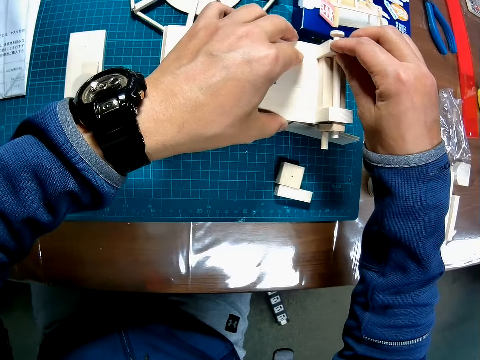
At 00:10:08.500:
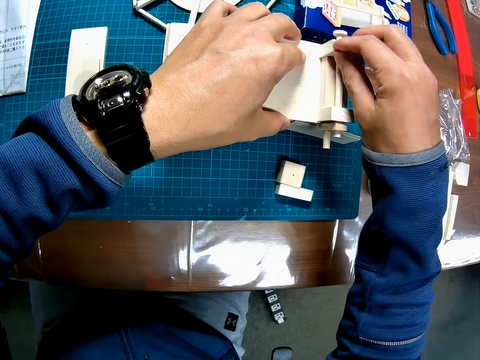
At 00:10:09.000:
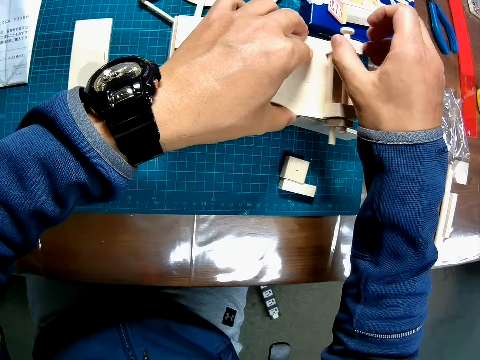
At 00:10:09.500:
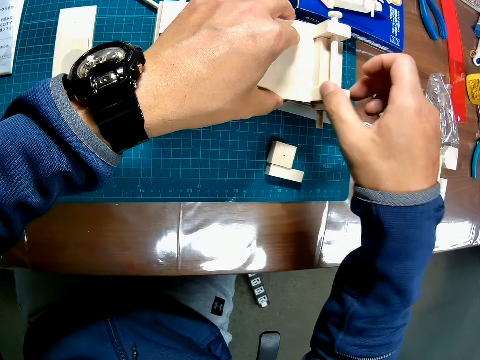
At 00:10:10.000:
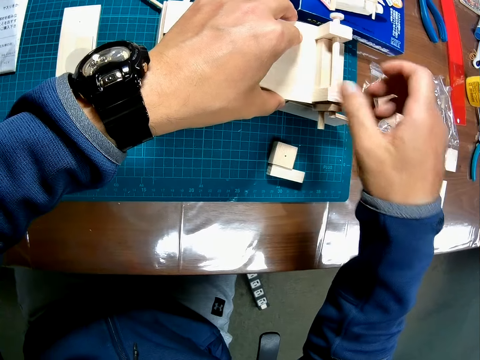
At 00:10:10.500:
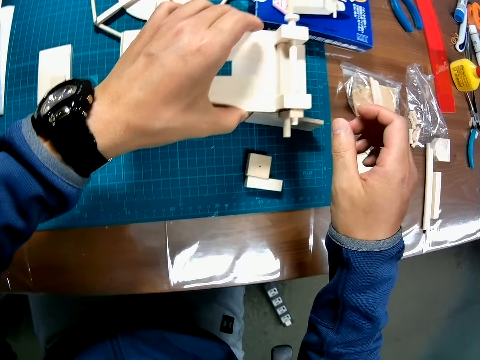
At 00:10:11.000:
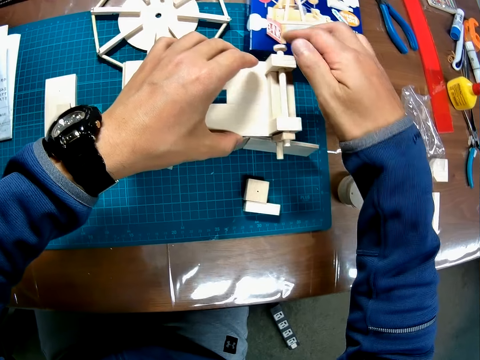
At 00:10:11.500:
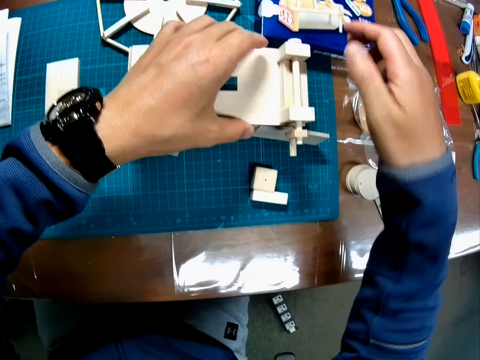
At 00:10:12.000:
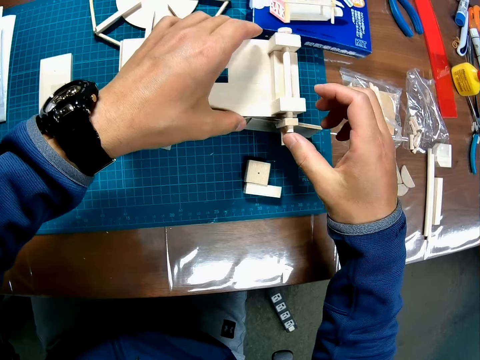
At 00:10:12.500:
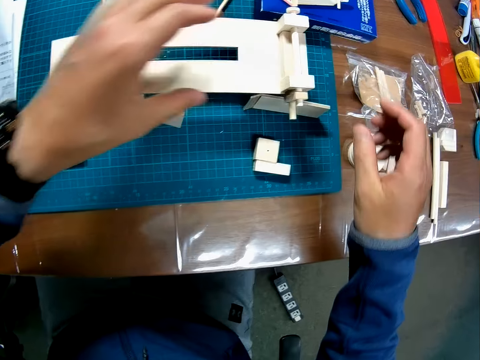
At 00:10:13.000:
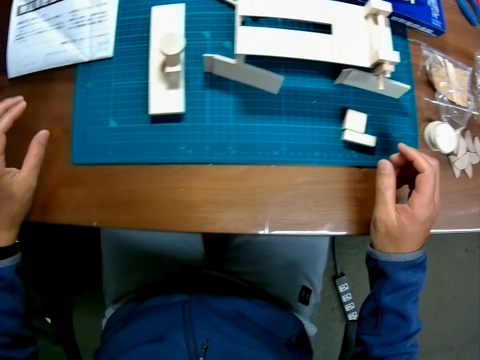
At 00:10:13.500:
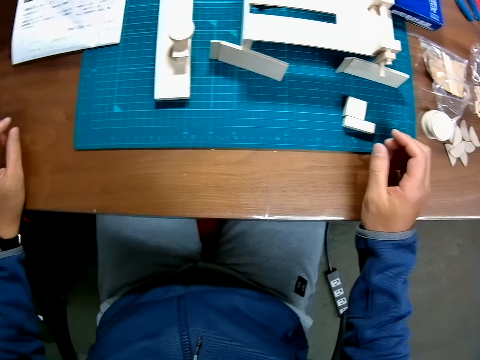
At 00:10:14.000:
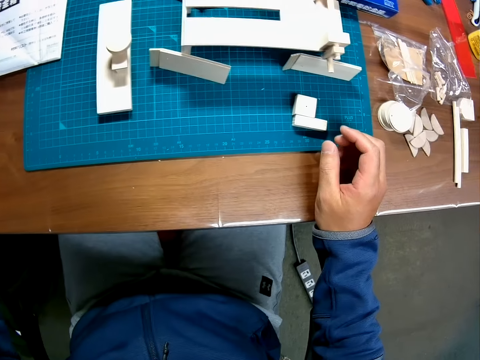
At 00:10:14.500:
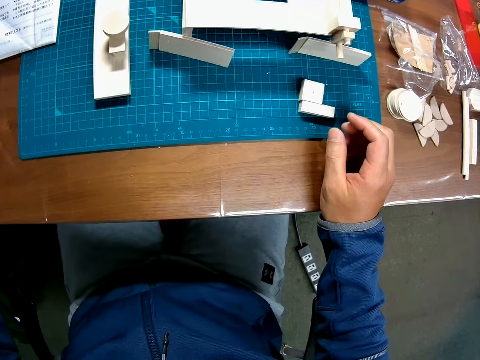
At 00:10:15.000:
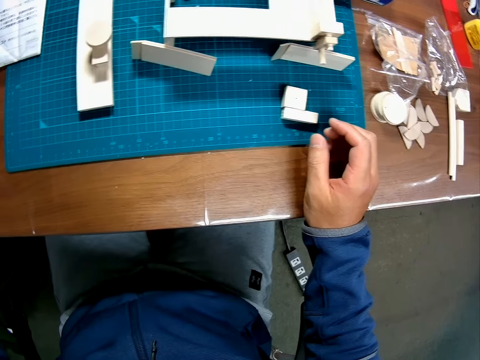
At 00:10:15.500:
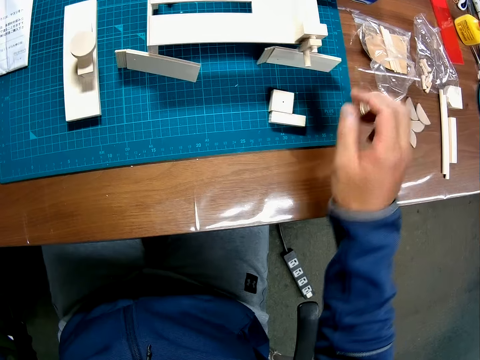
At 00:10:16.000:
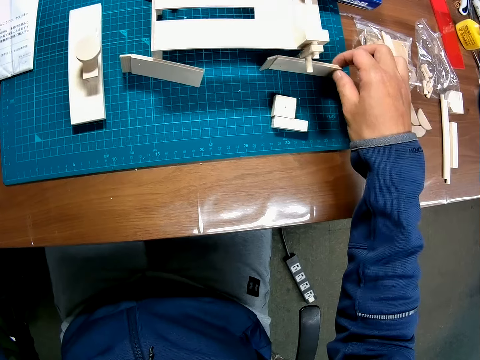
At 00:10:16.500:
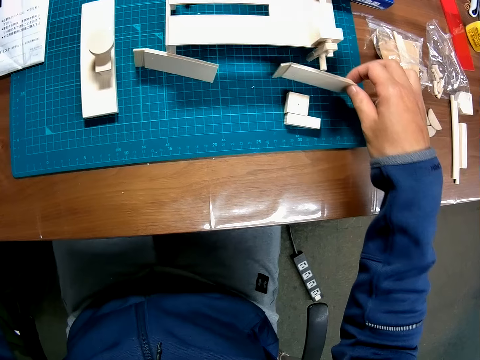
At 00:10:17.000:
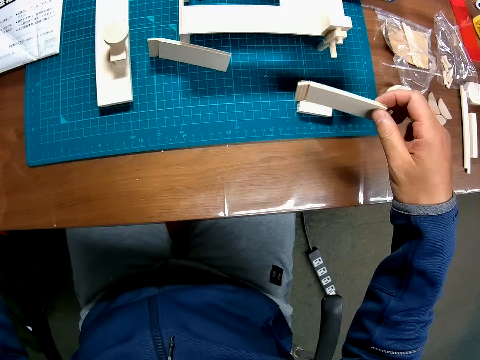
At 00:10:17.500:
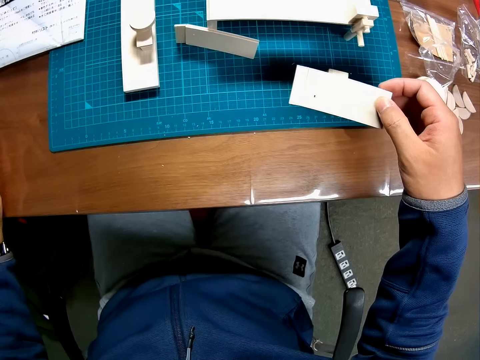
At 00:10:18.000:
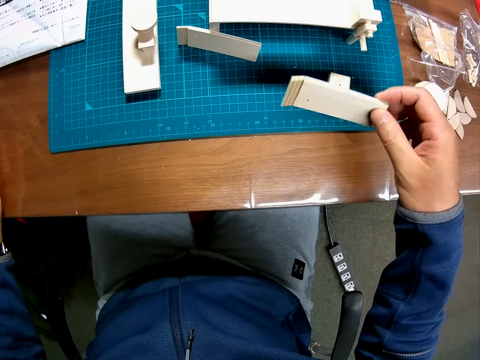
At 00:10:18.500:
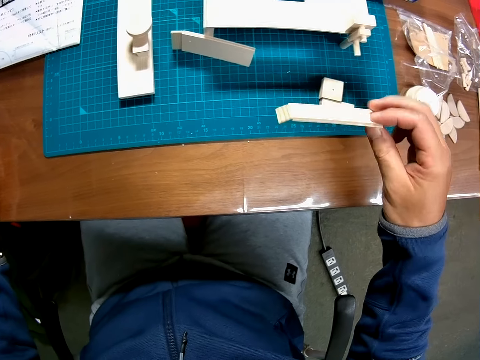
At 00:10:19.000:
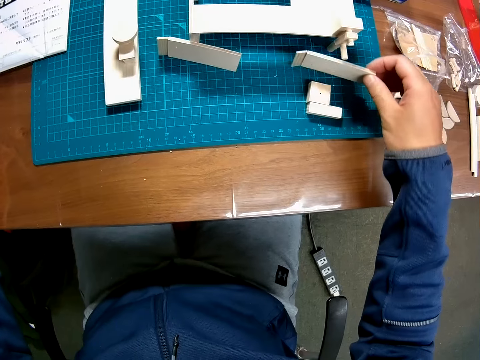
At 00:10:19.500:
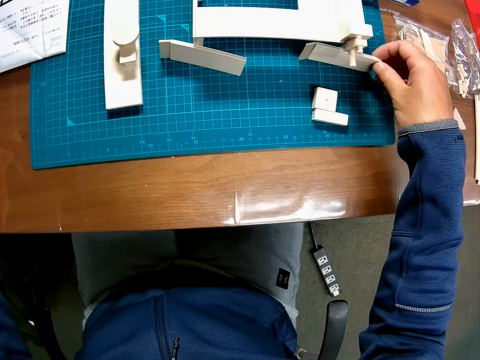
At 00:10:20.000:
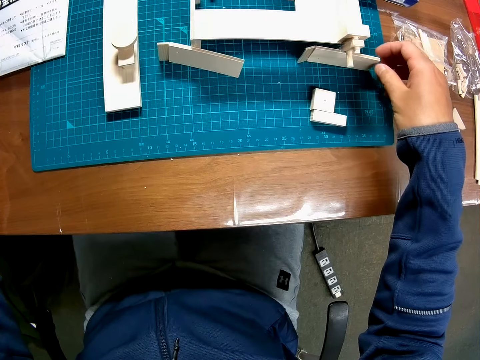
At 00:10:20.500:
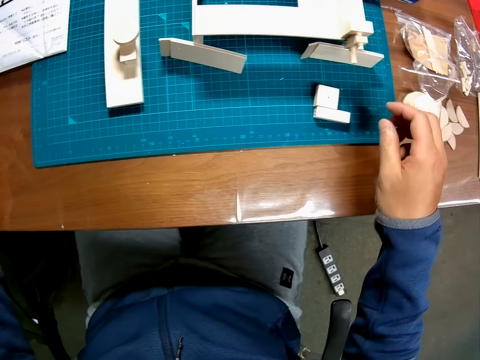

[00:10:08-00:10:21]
The camera wearer pulls up the wooden crafts. He removes his hand from the cutting mat. He adjusts the wooden crafts. He removes his hands from the wooden craft. He puts his hands on the table. He changes the position of another wooden puzzle piece on the table with his right hand. He picks up the wooden craft. He stares at the wooden craft. He turns the wooden craft. He puts the wooden craft on the cutting mat.

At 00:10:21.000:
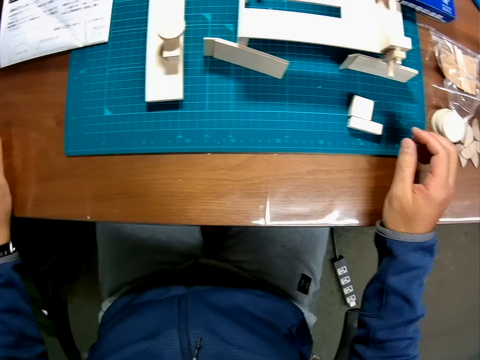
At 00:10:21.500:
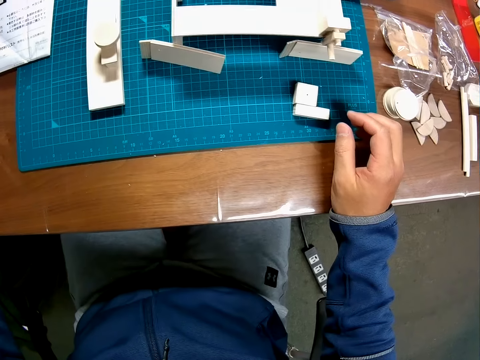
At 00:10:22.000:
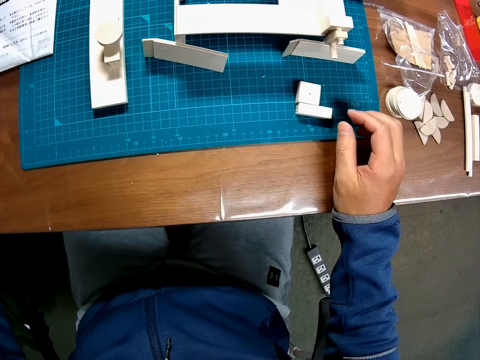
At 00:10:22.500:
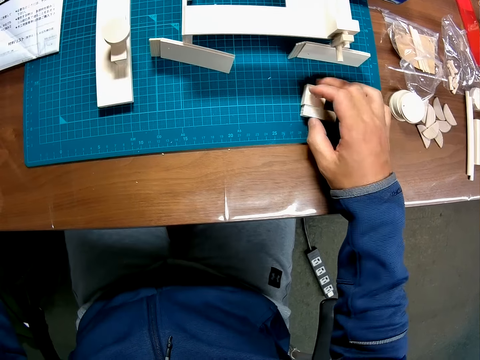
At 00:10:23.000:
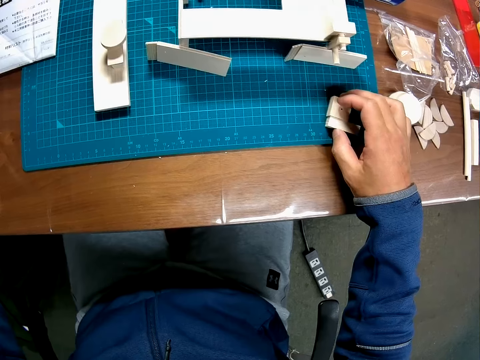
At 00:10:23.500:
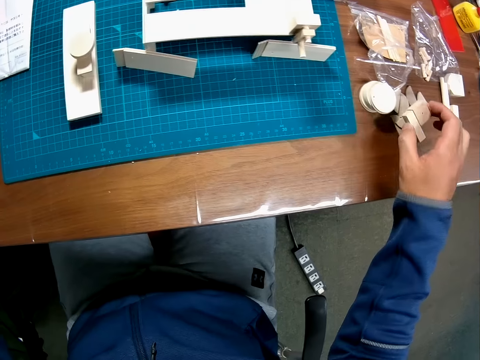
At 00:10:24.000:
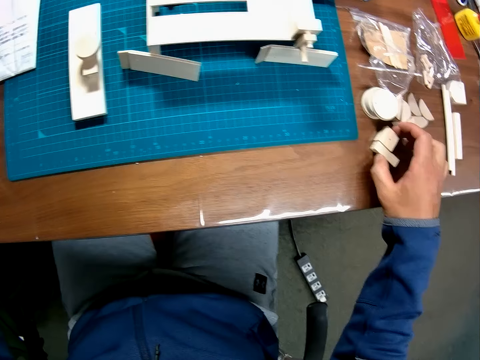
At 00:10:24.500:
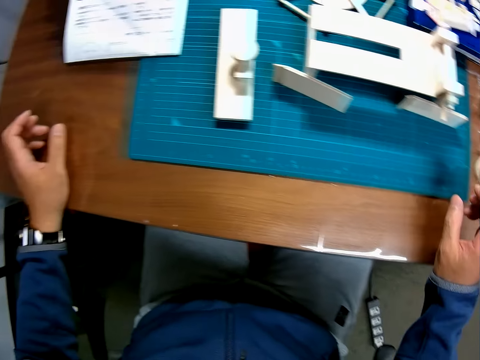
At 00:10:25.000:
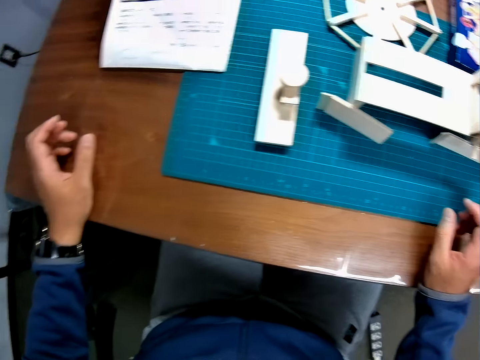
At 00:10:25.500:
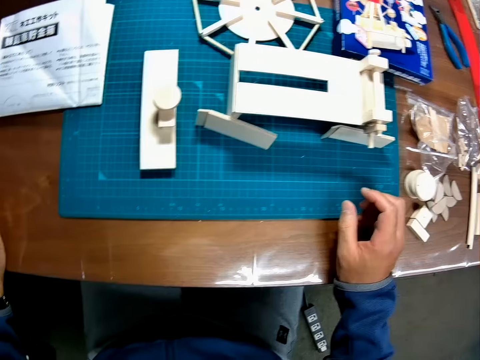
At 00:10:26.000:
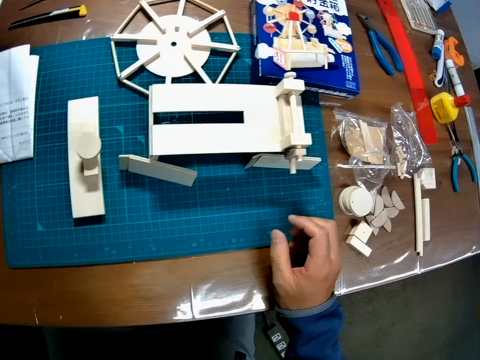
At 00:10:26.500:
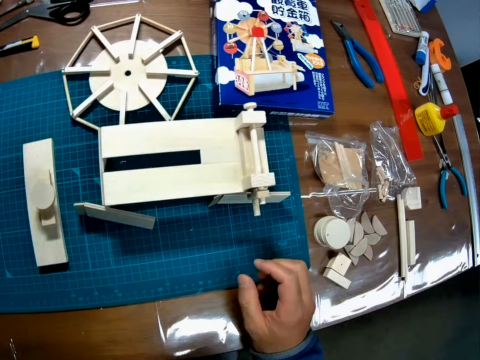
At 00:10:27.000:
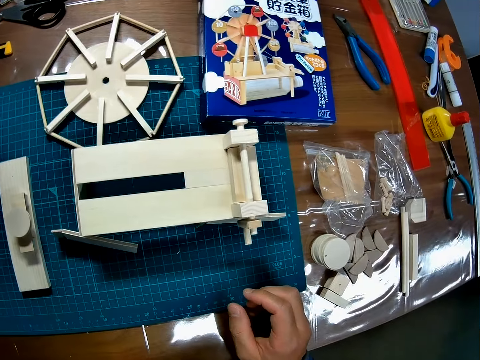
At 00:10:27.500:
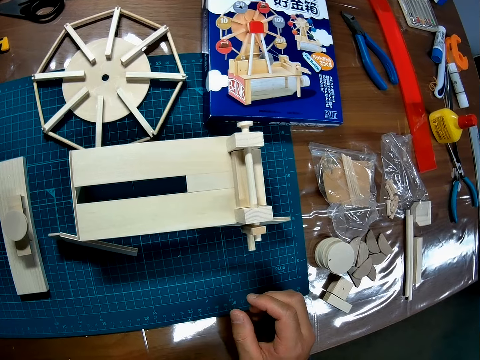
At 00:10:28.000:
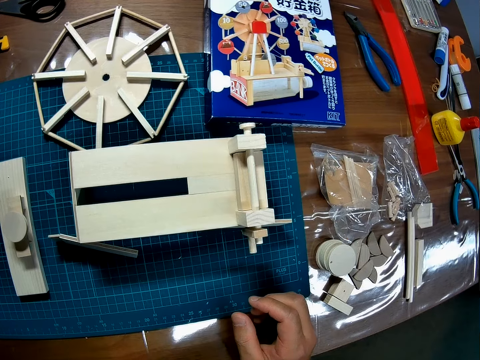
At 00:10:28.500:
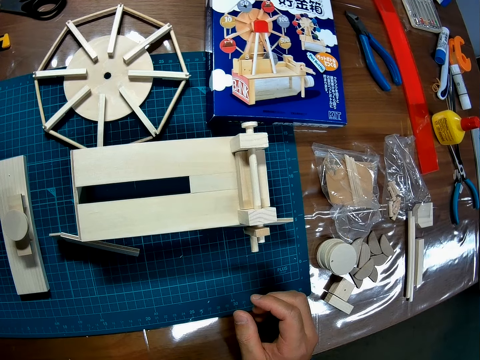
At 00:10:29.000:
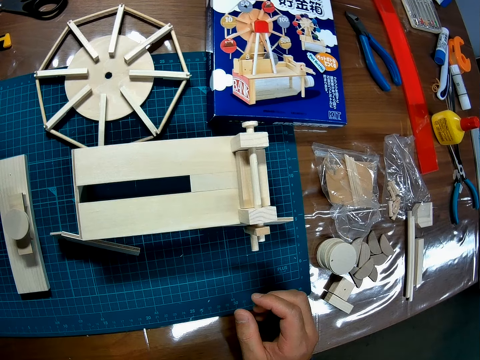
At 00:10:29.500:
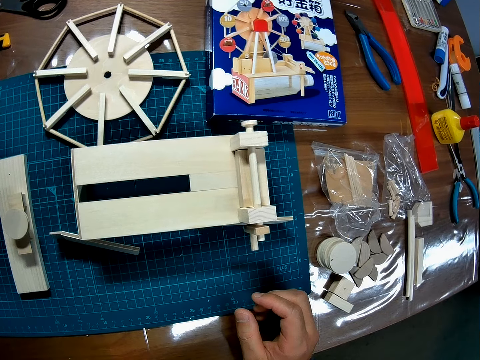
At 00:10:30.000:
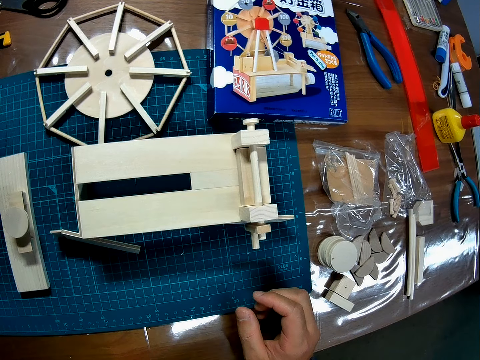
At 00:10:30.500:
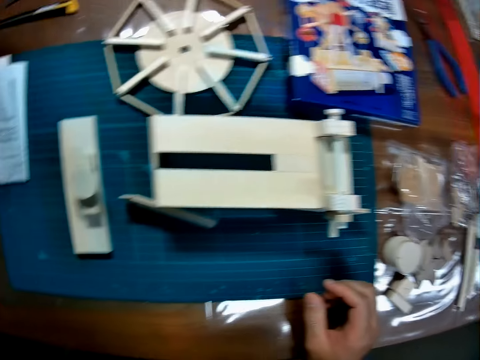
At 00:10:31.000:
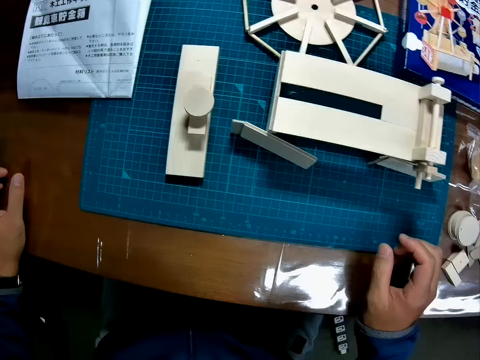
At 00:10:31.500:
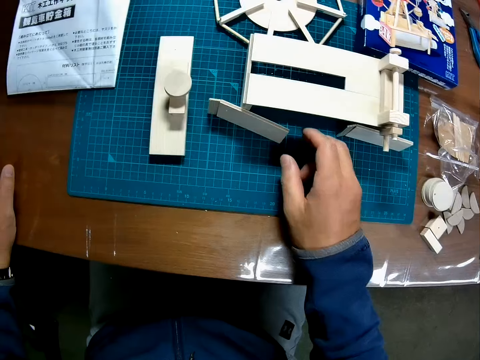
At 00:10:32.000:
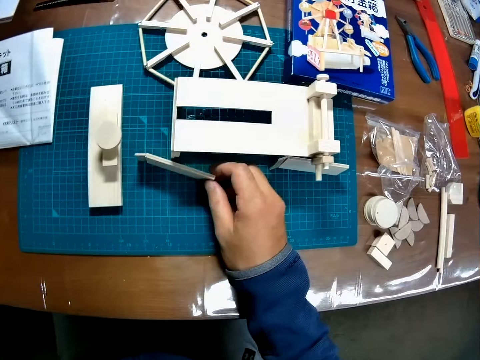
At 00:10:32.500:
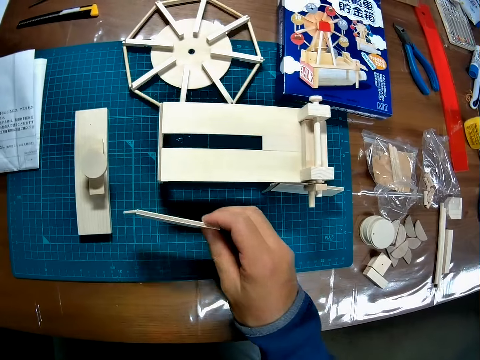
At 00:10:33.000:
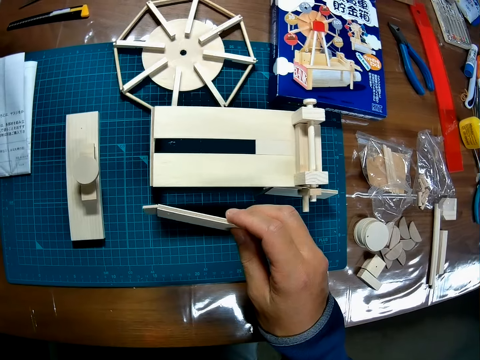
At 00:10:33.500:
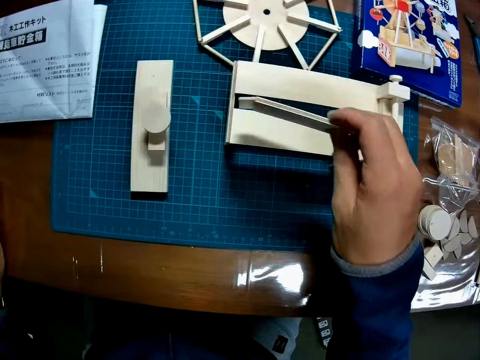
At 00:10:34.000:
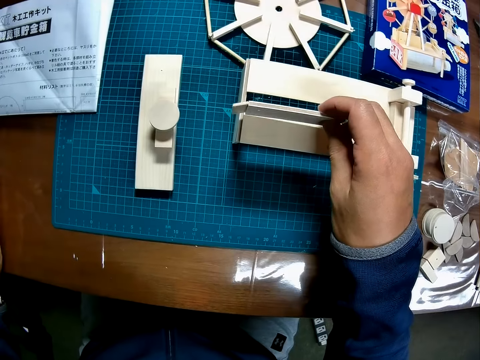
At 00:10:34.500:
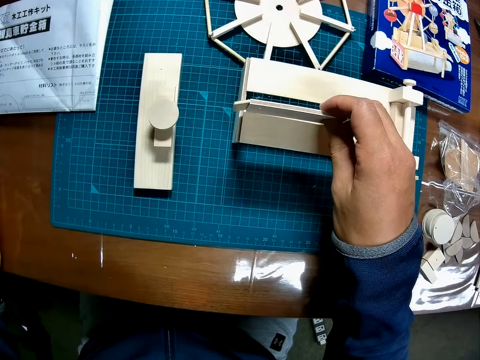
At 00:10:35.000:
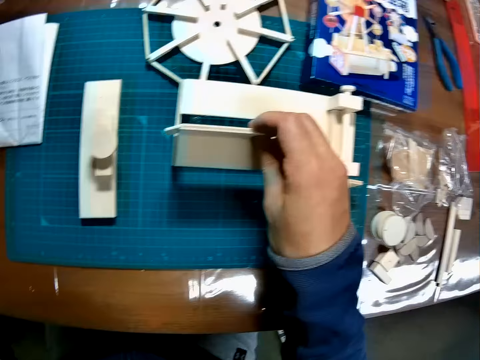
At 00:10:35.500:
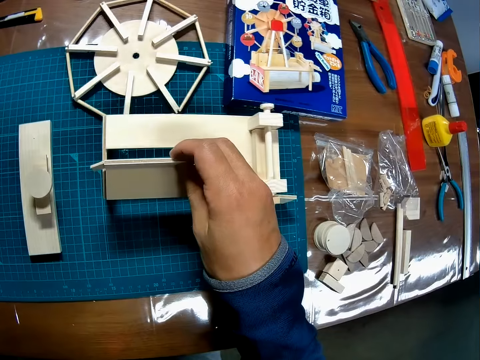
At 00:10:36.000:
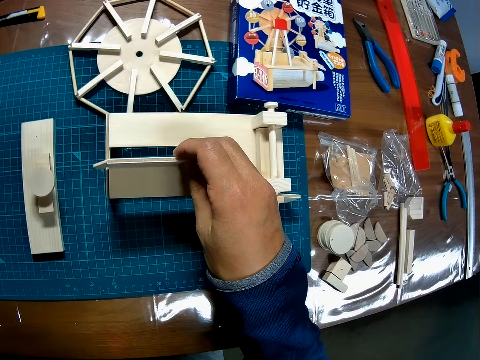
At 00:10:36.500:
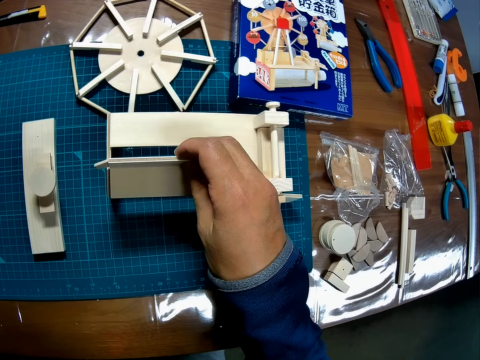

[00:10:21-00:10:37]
The camera wearer puts his hand on the table. He changes the position of another wooden puzzle piece on the table with his right hand. He picks the wooden crafts from the cutting mat. He puts the wooden crafts on the table. He removes his hand from the wooden craft. He puts his hand on the table. He stares at the wooden crafts. He picks up a wooden puzzle piece from the table with his right hand. He stares at the wooden puzzle piece. He places it on another wooden puzzle piece on the table. He holds the wooden puzzle piece on the other wooden puzzle piece.
